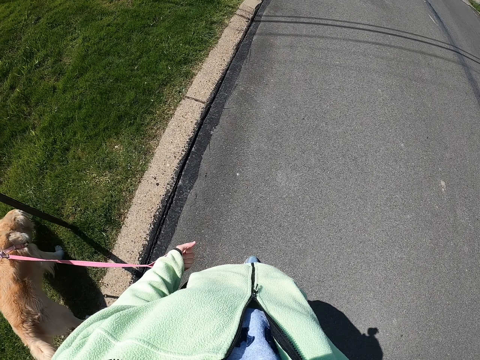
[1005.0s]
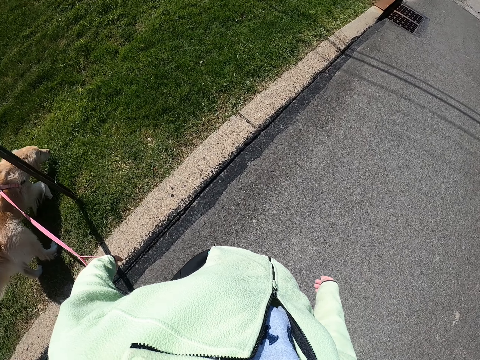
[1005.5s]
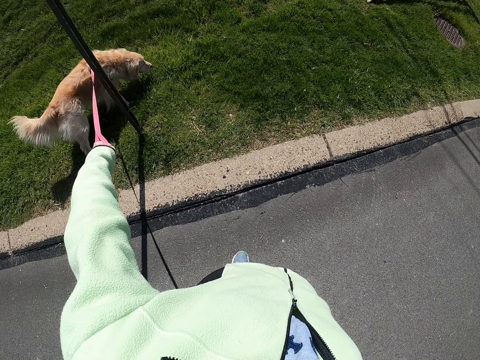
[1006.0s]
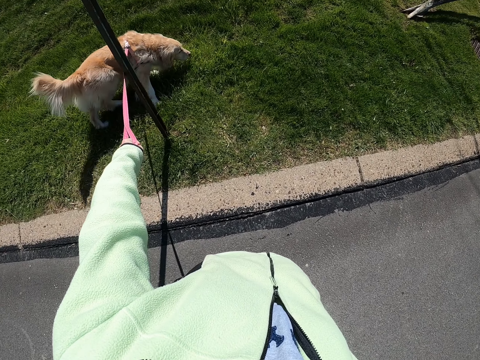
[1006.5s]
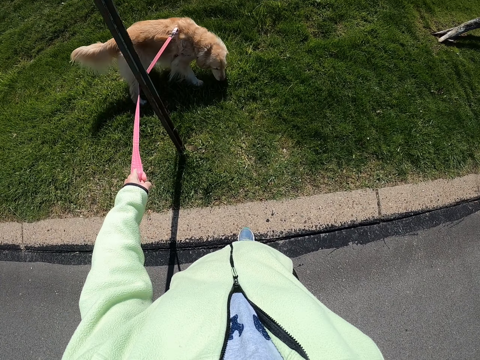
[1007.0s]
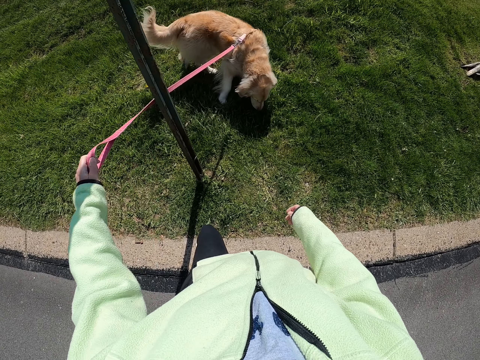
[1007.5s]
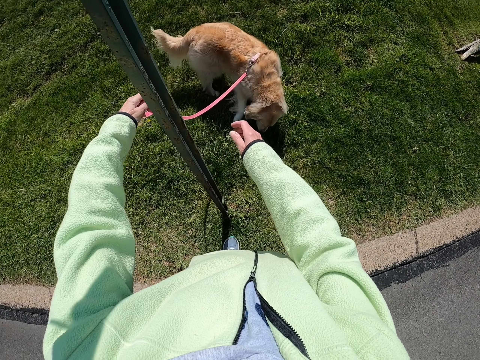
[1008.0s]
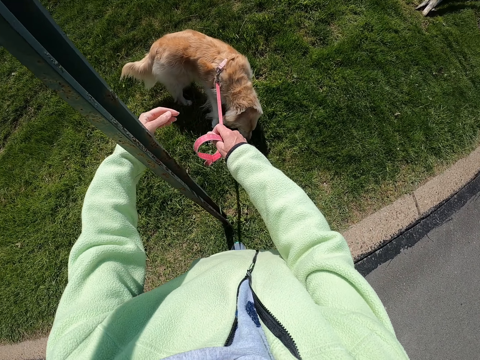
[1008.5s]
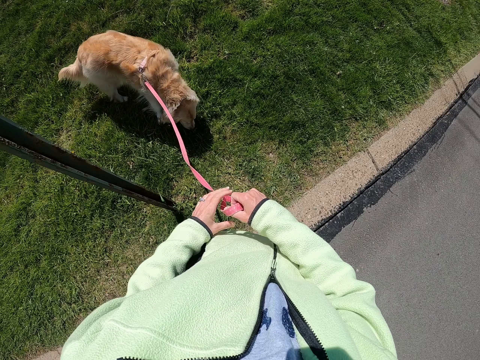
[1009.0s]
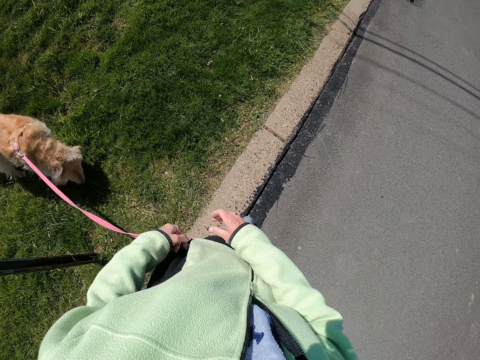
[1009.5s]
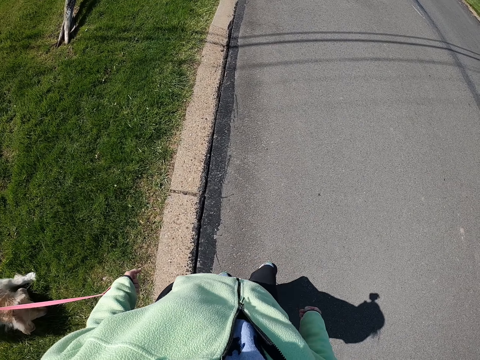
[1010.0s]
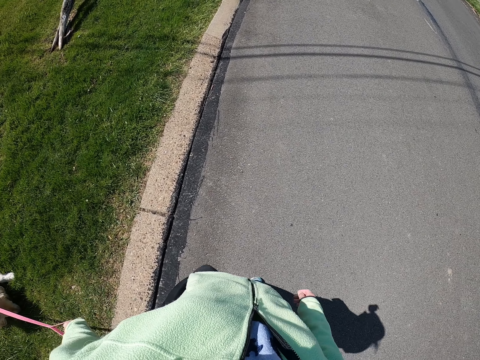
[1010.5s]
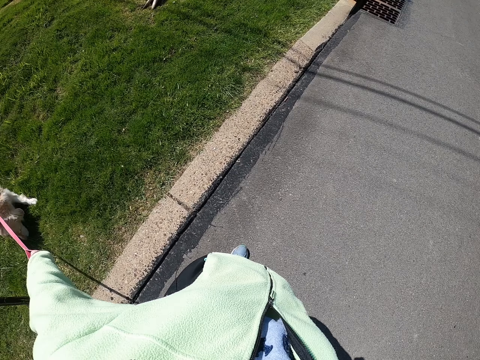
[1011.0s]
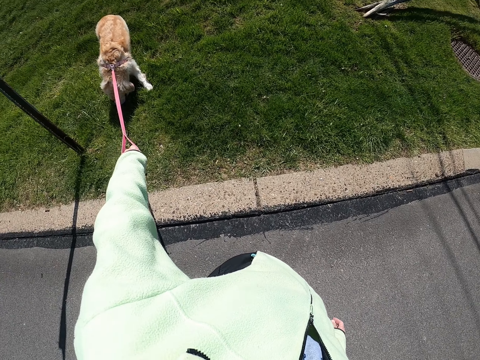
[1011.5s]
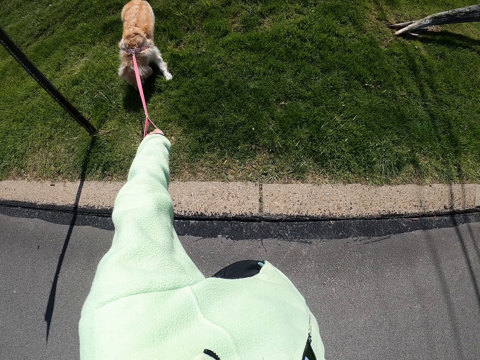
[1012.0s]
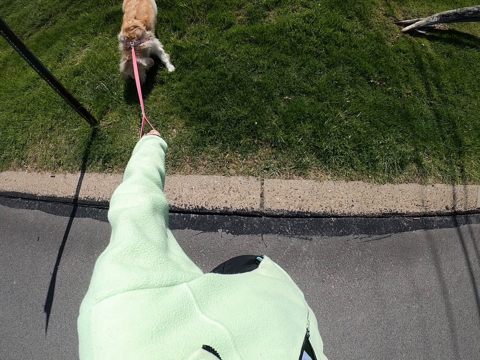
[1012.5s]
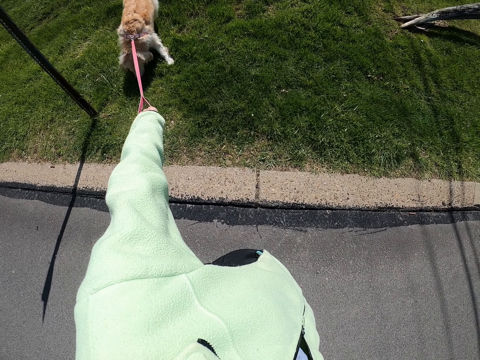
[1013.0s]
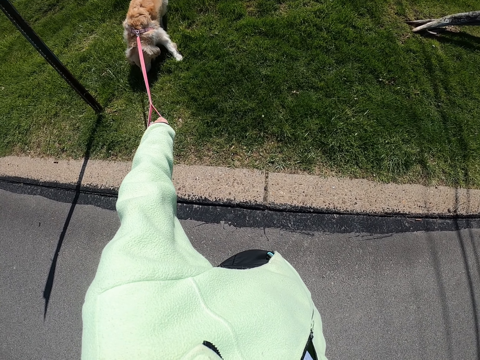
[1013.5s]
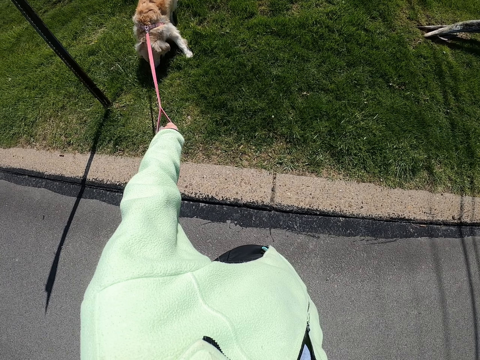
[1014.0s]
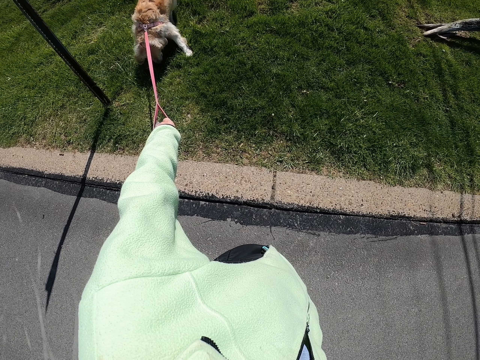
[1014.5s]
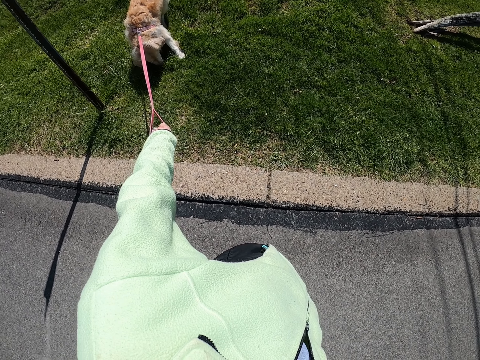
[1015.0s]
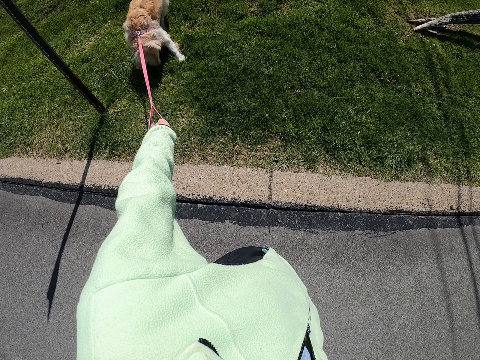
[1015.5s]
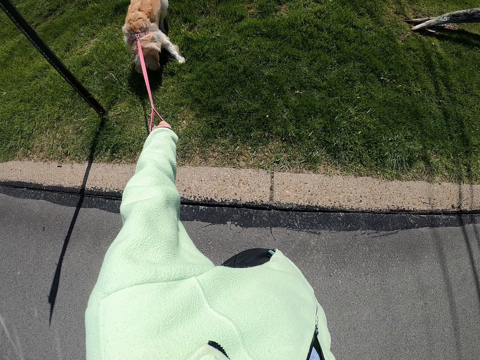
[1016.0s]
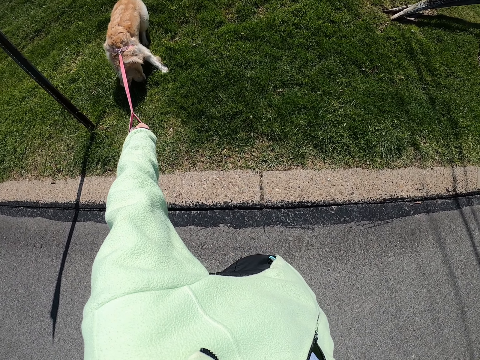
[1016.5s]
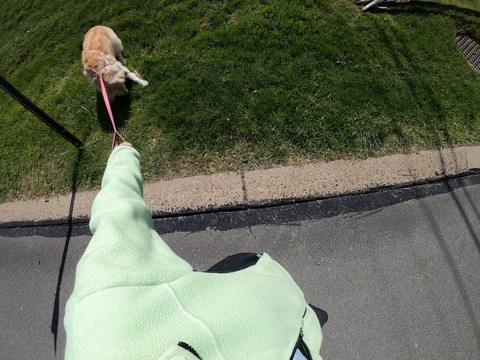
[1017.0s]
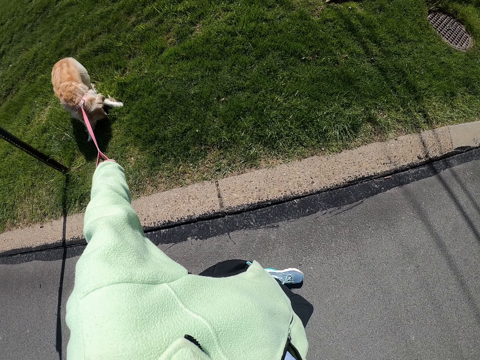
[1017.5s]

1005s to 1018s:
The camera wearer moves the puppy rope around the pole with her left hand. She holds the puppy rope with her right hand. She holds the puppy rope with her left hand. She pulls the rope of the dog. She stands still.

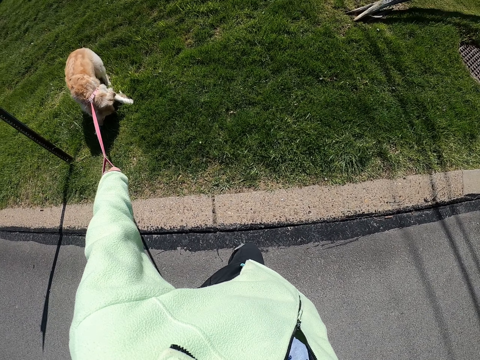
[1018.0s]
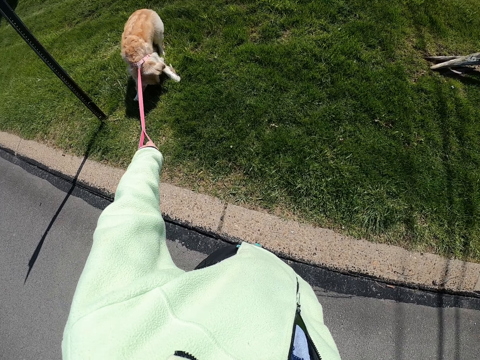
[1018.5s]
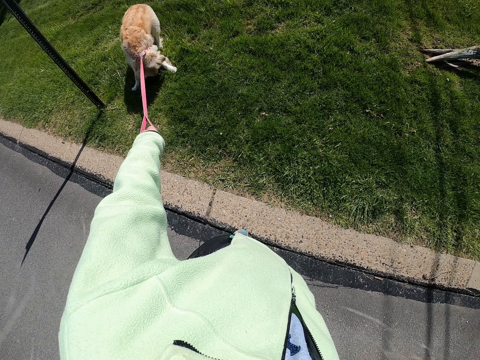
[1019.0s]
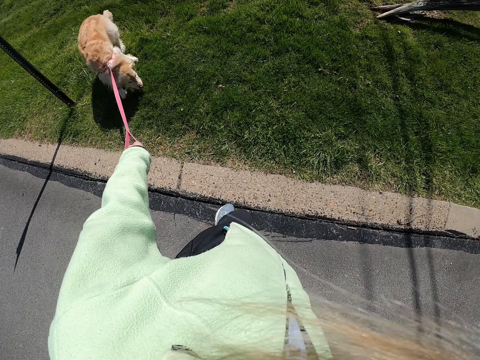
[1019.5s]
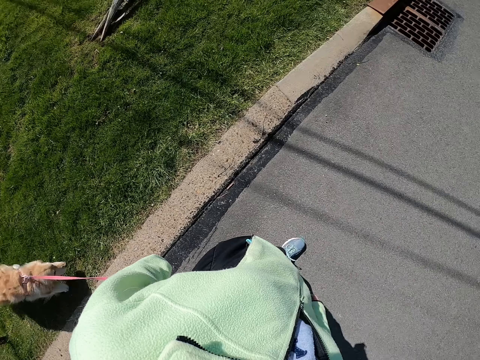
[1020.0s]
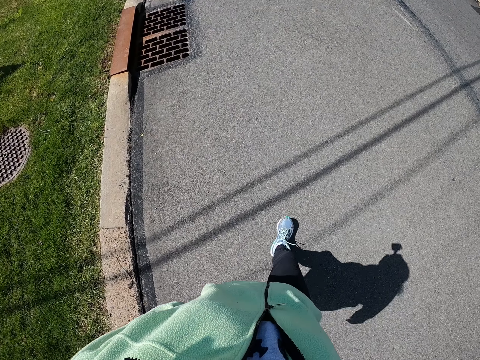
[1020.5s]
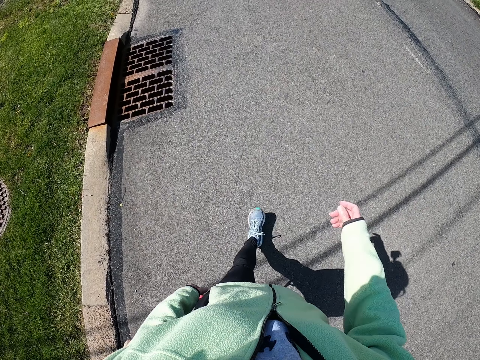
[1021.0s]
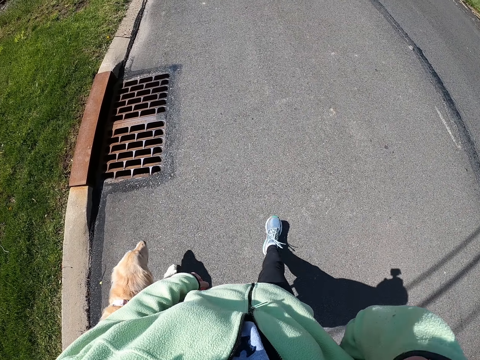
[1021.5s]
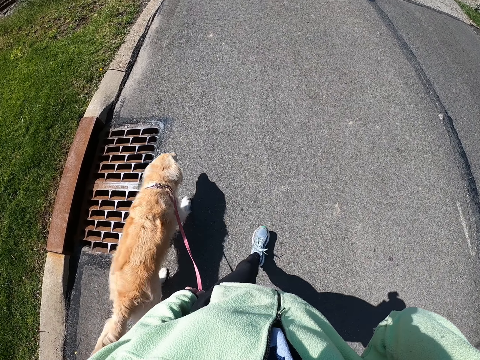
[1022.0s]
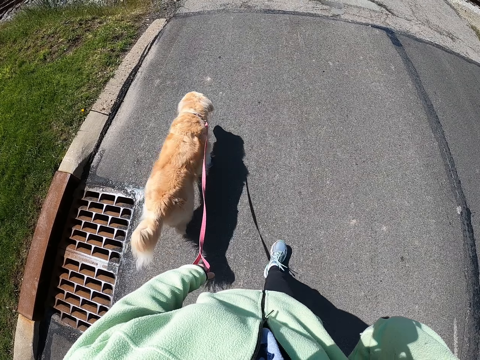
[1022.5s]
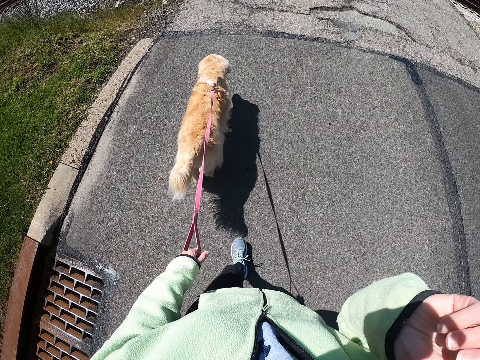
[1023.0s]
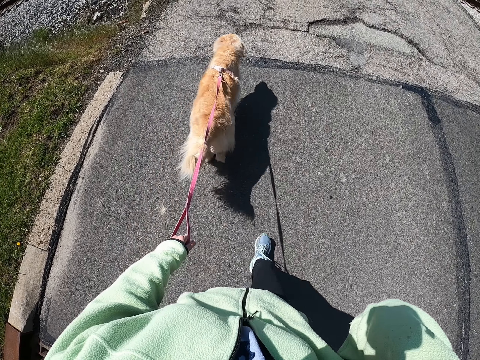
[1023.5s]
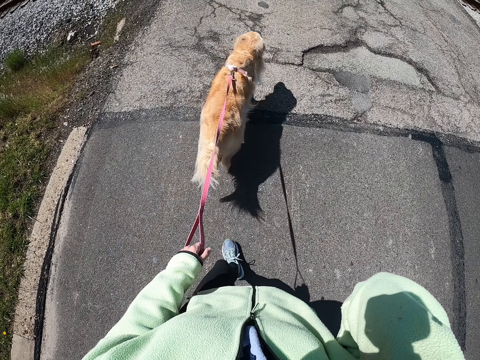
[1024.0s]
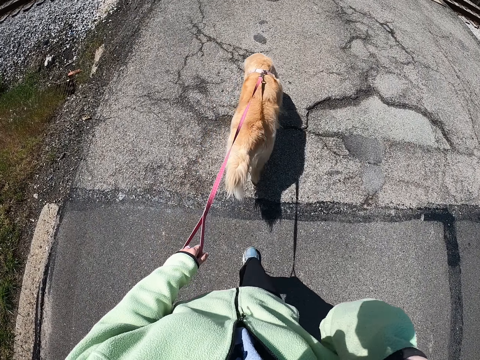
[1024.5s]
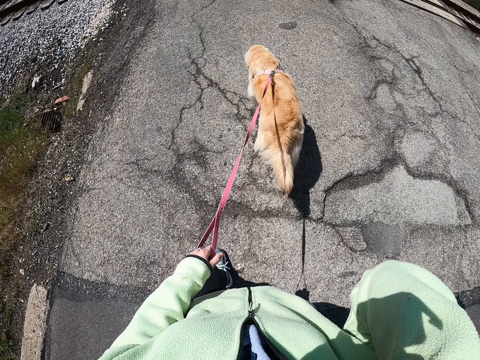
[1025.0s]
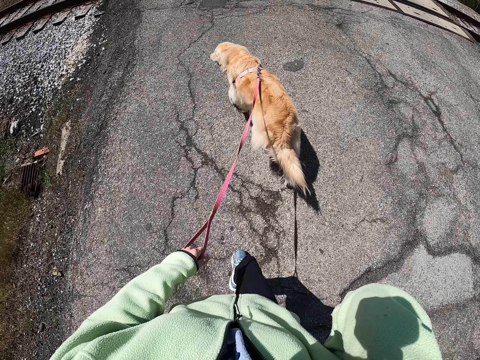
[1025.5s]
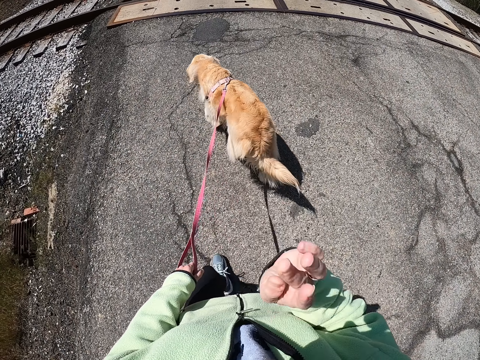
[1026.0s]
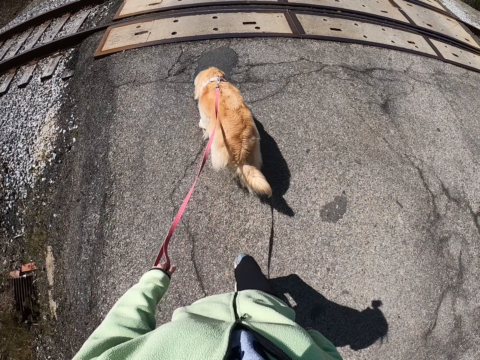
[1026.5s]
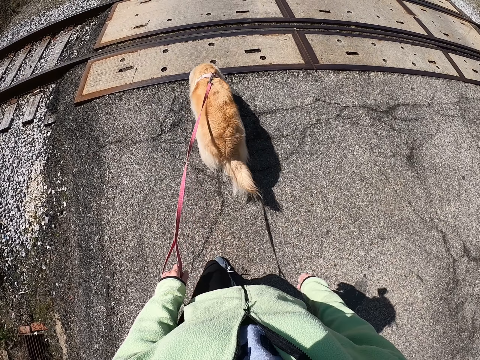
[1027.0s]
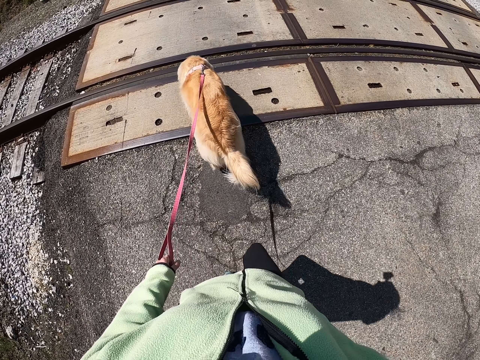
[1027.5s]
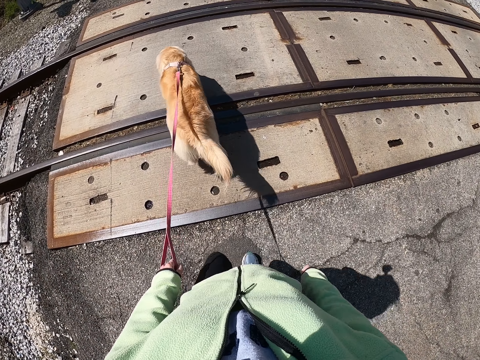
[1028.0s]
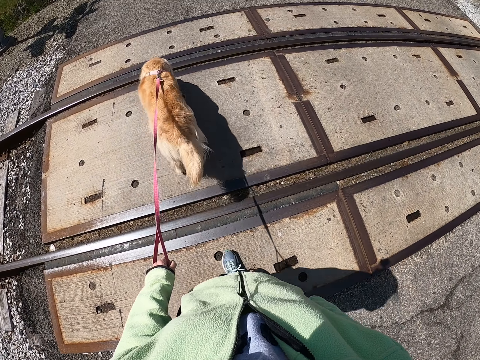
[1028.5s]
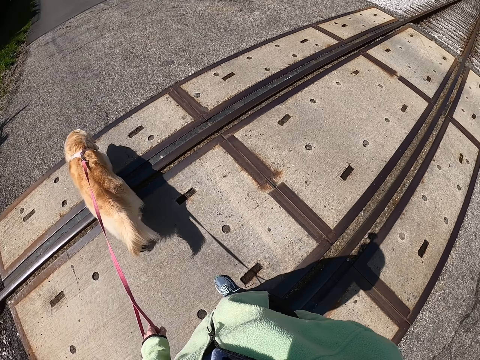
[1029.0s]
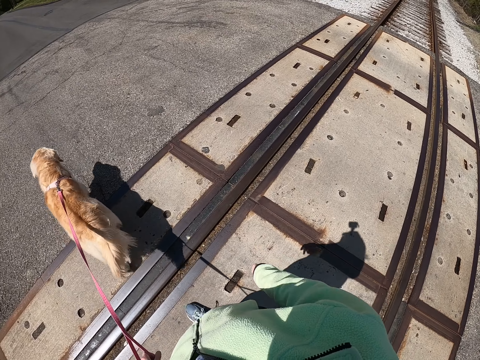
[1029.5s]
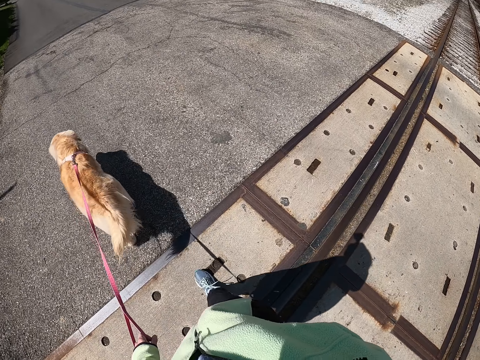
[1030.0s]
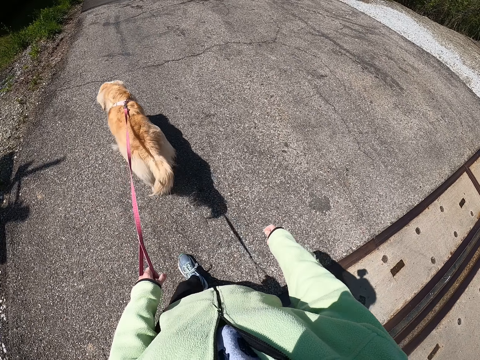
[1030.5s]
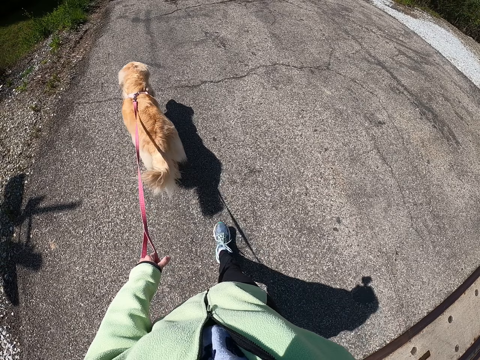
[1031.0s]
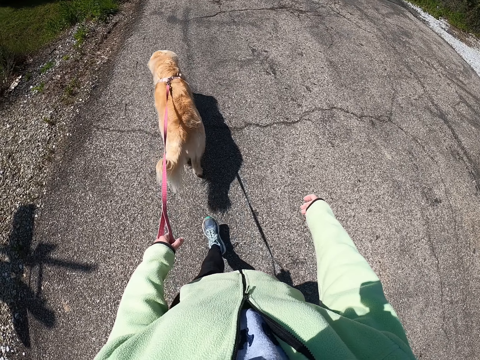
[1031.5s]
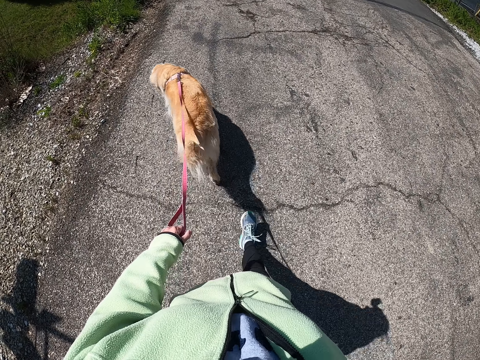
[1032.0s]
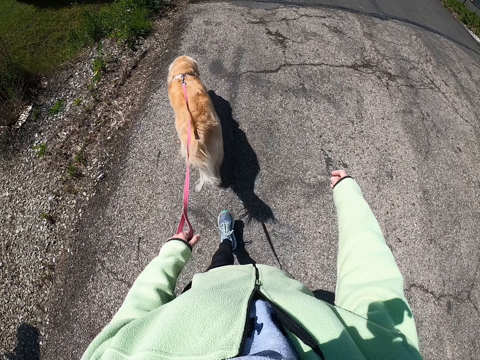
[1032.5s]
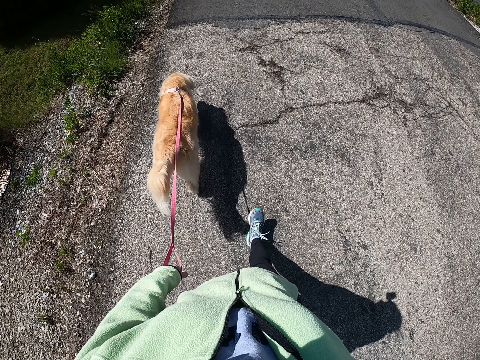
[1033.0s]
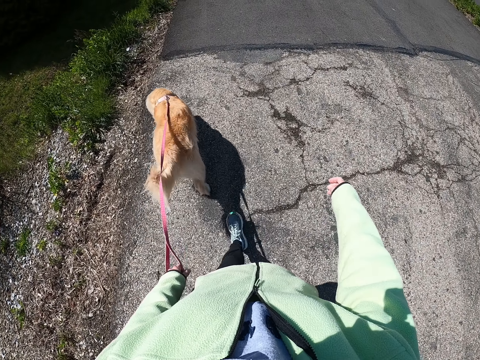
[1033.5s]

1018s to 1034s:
The camera wearer pulls the puppy with her left hand. She walks around with the puppy in her left hand. She lifts her right hand. She touches something. She puts her right hand down. She walks around with the puppy in her left hand on the road.
